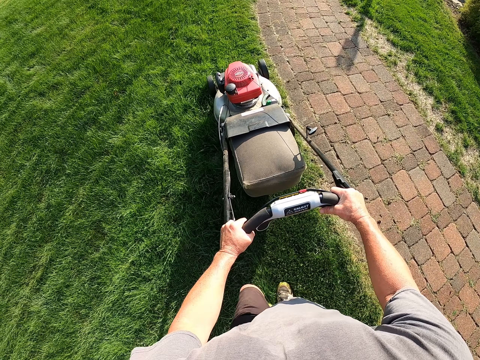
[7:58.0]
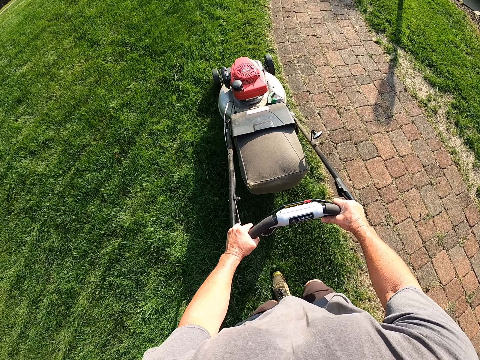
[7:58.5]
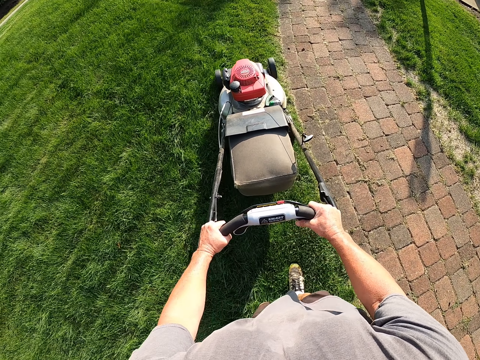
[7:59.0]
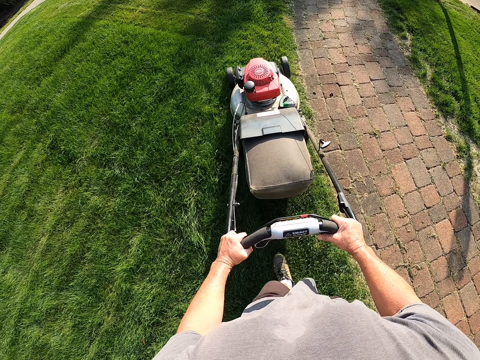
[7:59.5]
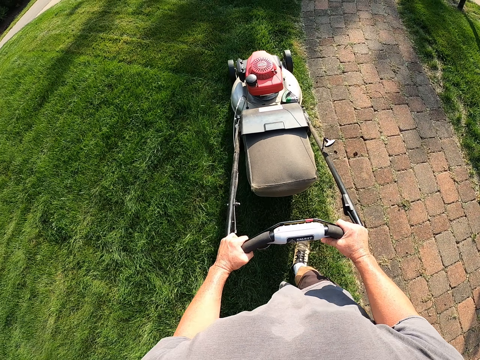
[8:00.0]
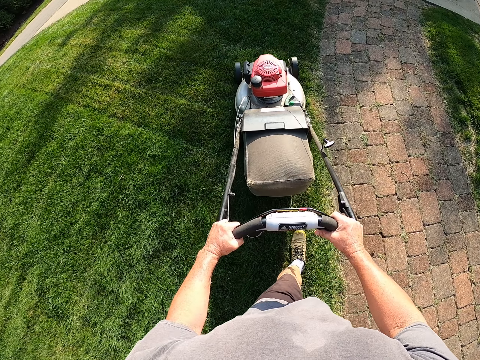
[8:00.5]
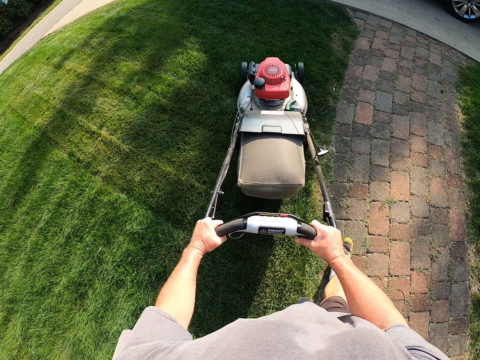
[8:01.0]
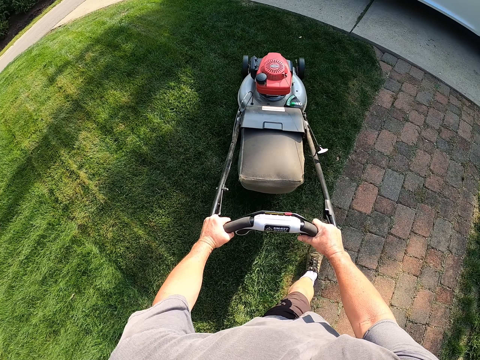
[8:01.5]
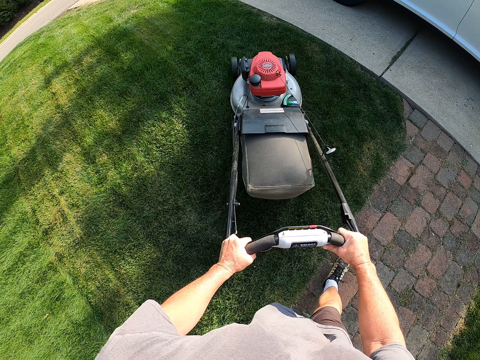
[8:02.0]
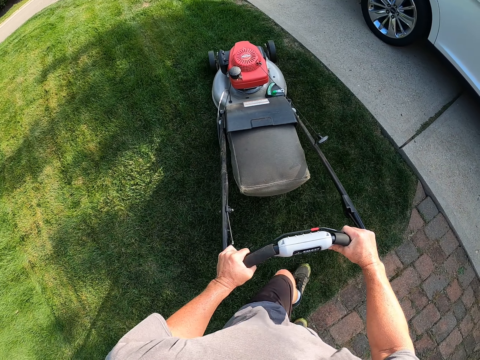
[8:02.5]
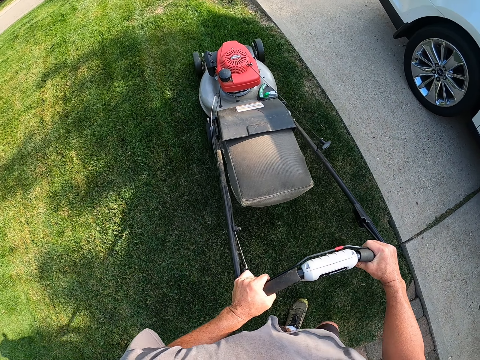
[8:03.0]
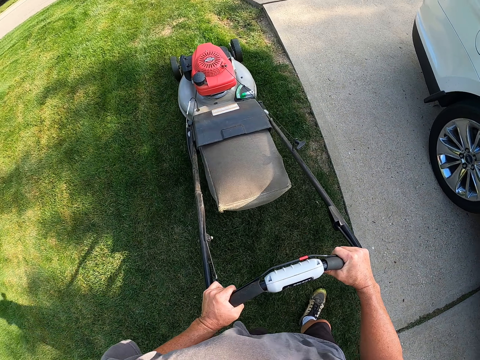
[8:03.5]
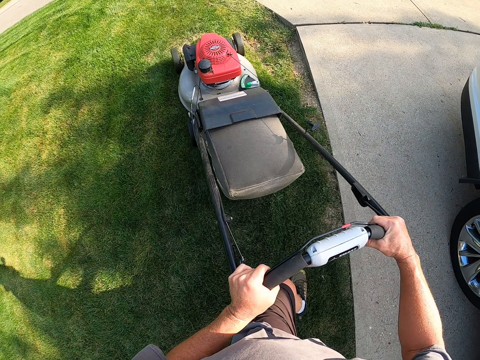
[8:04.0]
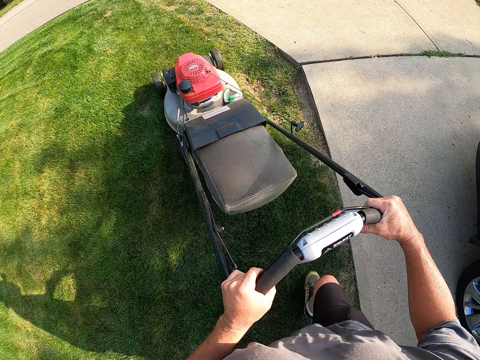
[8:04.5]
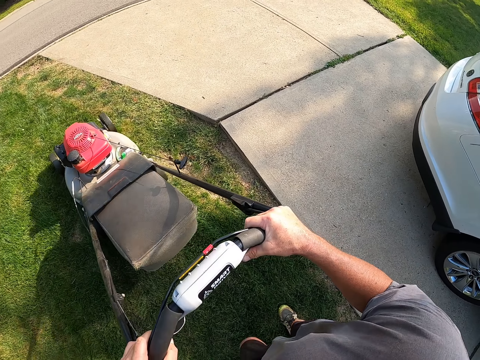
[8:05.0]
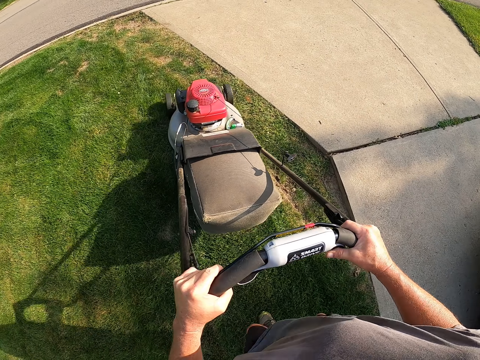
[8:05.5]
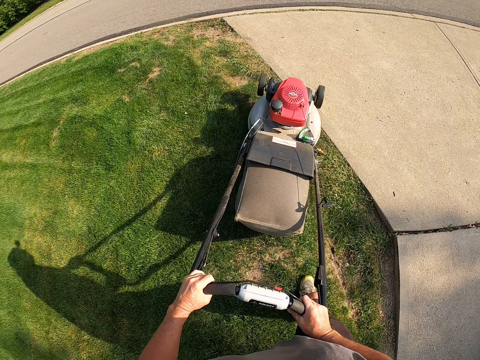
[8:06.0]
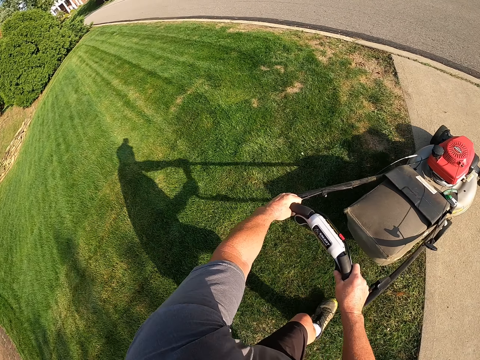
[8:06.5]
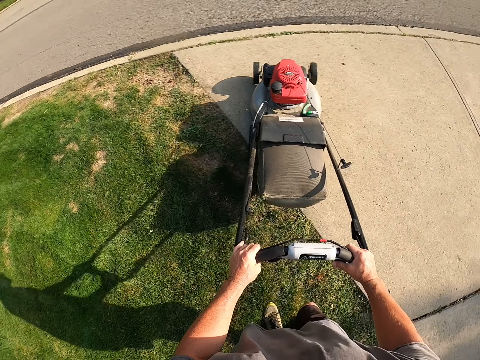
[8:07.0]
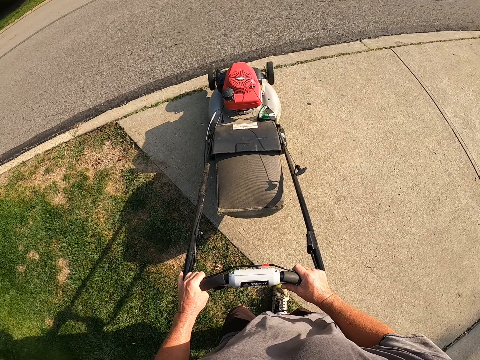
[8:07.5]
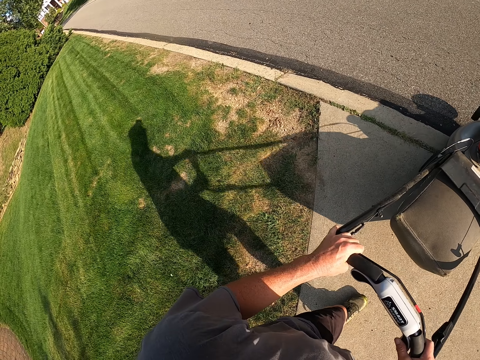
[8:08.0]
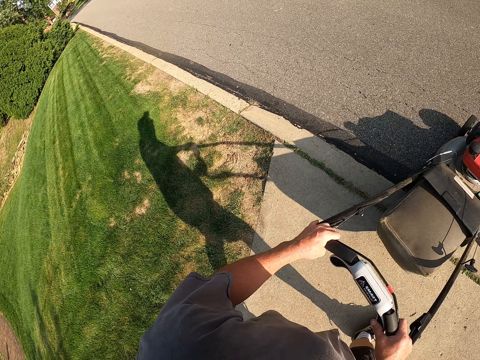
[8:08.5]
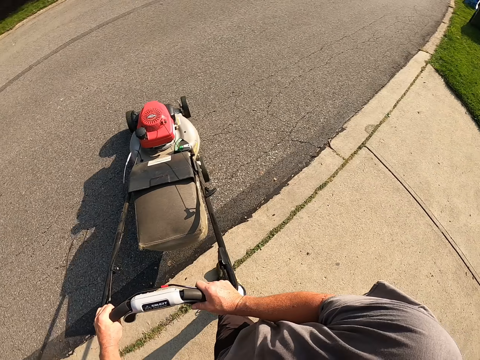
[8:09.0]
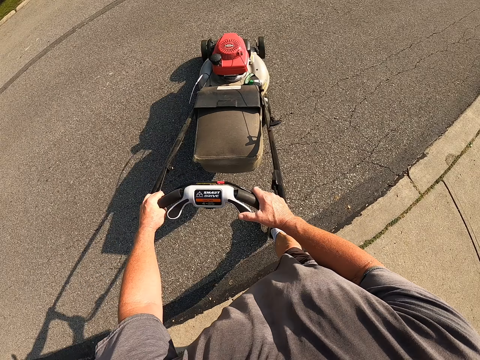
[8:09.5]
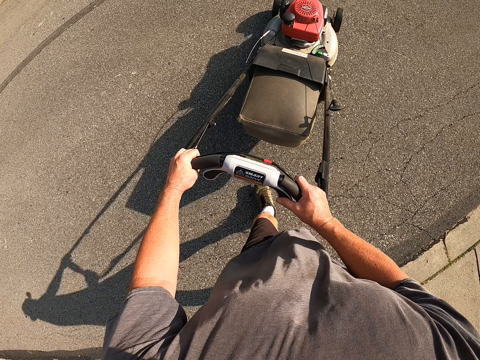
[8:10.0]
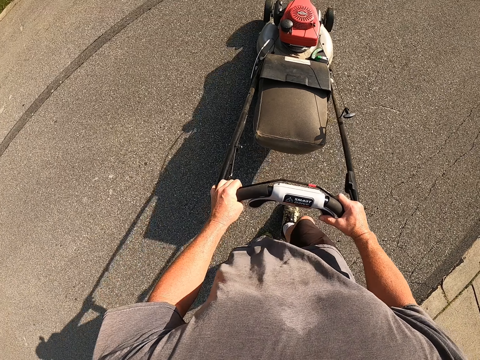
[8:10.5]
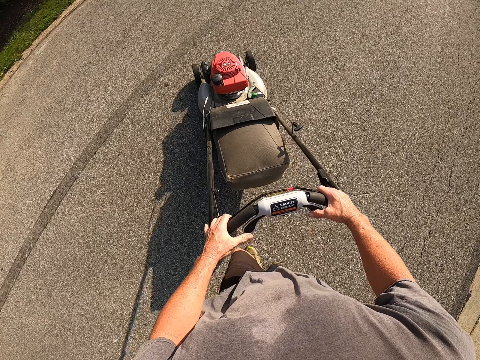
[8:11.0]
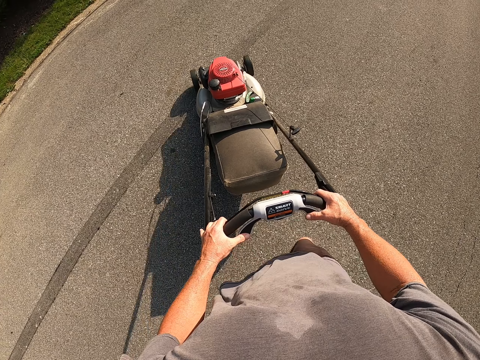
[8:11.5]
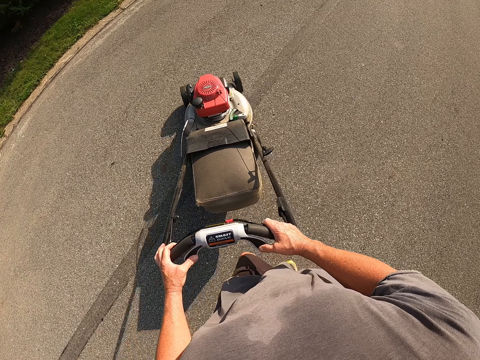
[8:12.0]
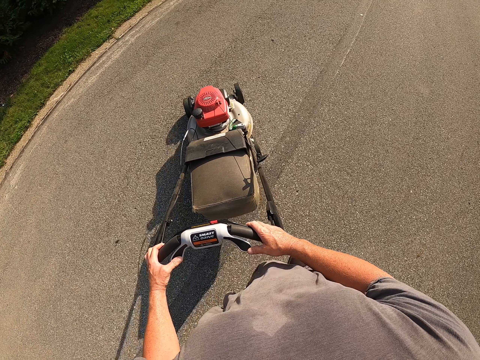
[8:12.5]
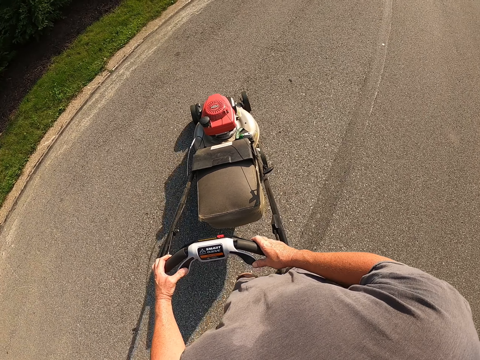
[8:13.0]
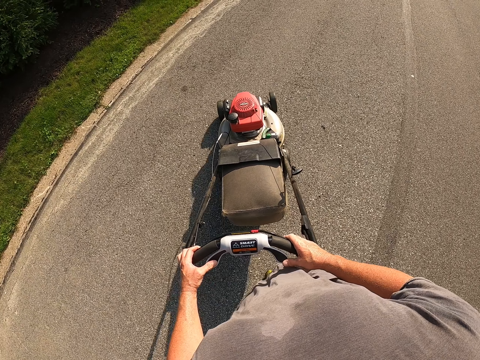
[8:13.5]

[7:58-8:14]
The camera wearer turns the lawnmower. They drive the lawnmower on the road.

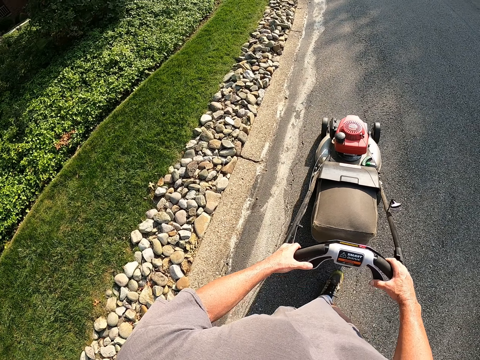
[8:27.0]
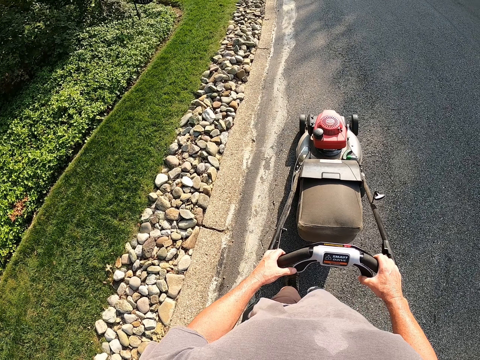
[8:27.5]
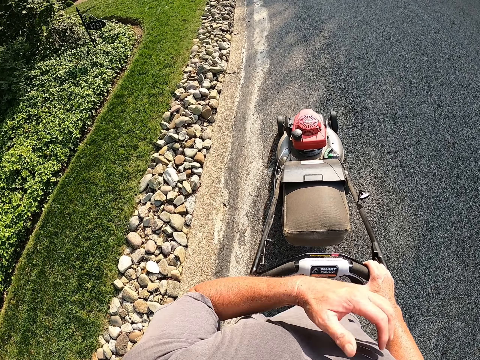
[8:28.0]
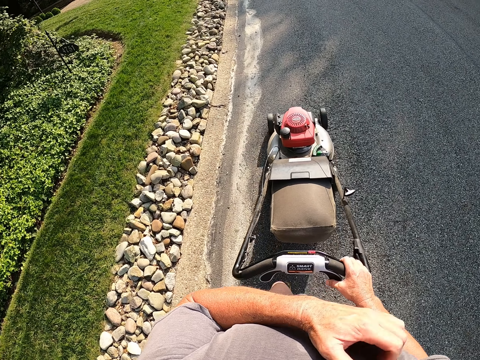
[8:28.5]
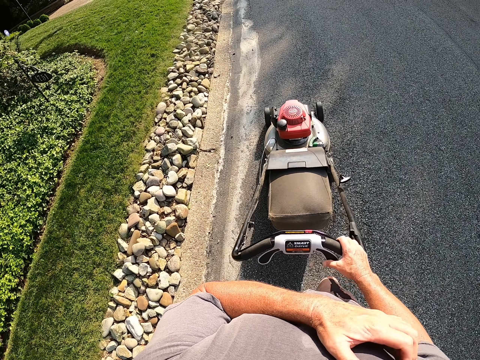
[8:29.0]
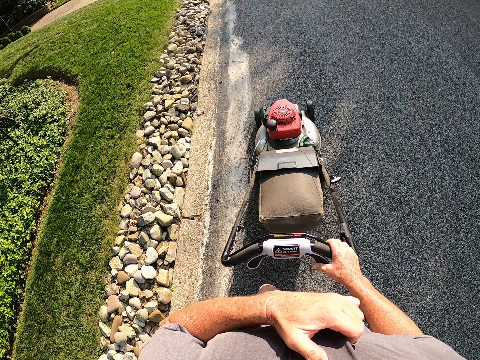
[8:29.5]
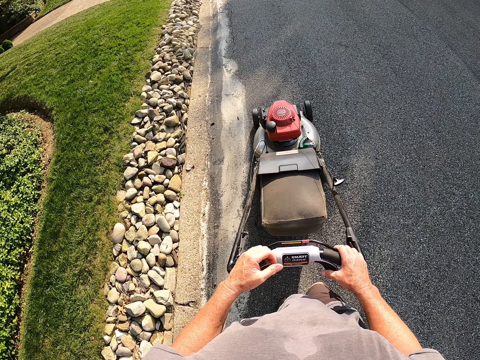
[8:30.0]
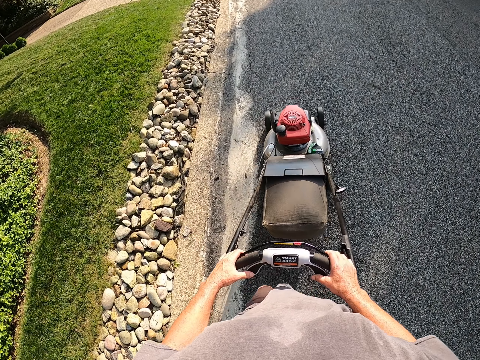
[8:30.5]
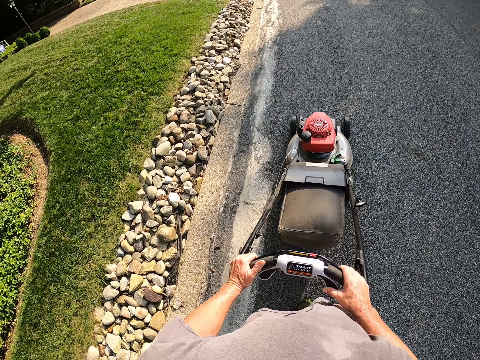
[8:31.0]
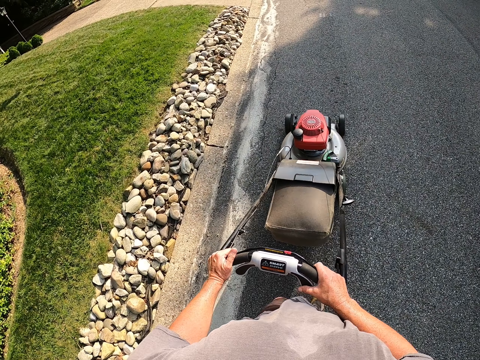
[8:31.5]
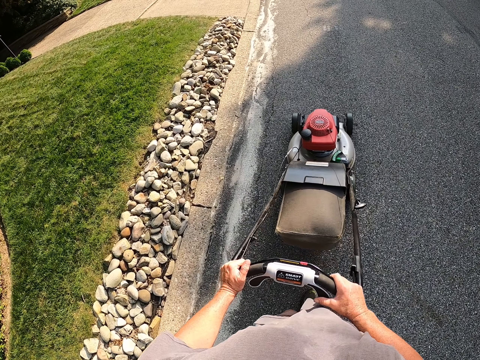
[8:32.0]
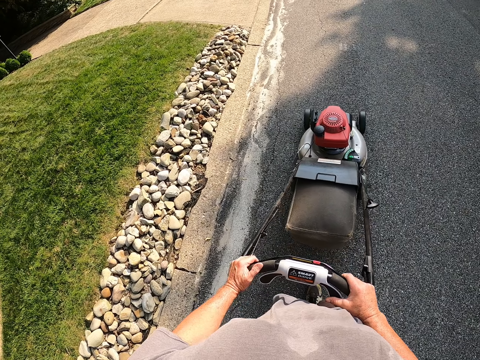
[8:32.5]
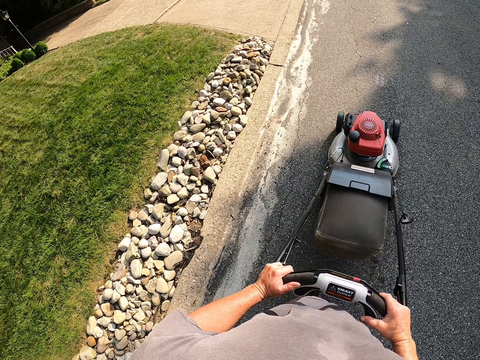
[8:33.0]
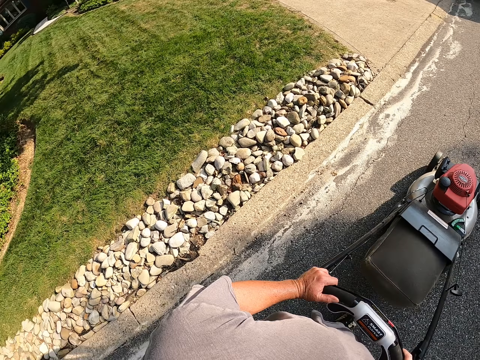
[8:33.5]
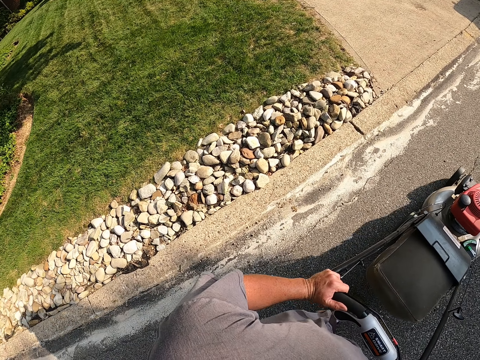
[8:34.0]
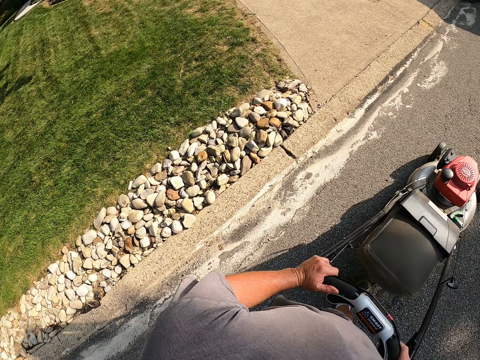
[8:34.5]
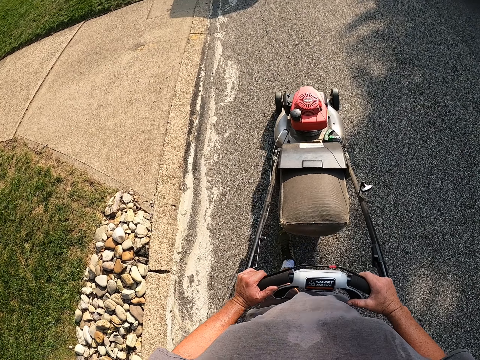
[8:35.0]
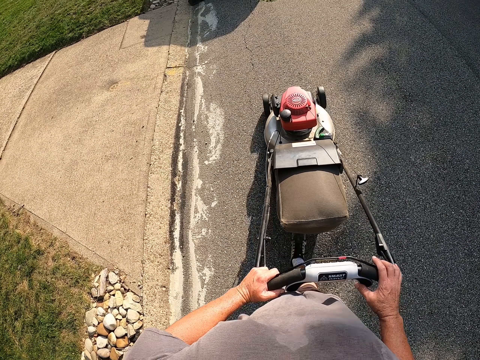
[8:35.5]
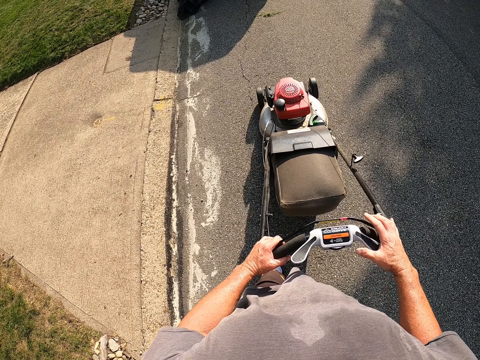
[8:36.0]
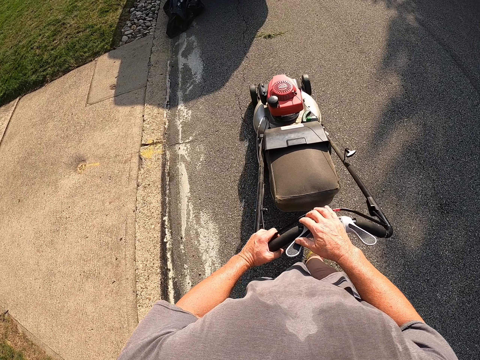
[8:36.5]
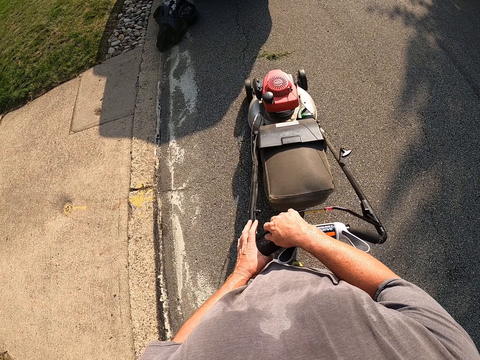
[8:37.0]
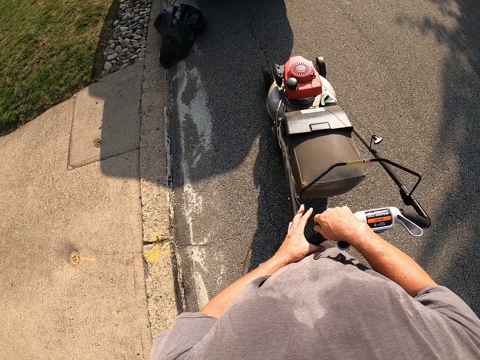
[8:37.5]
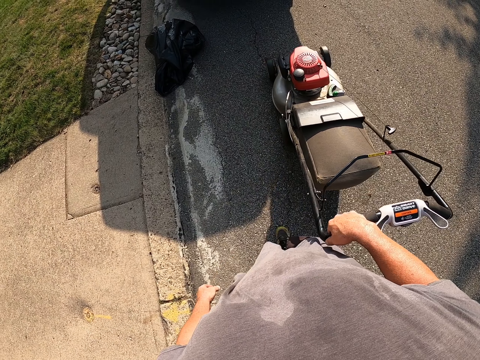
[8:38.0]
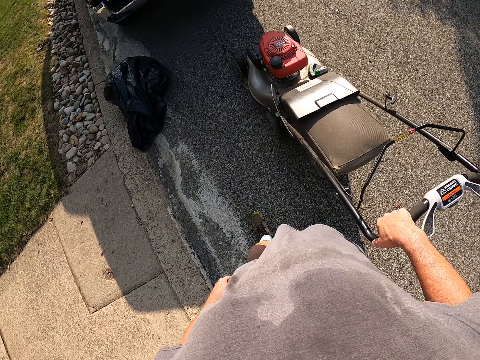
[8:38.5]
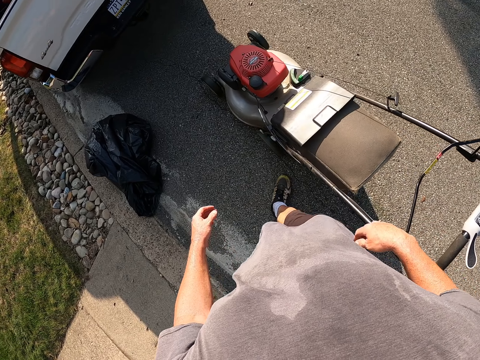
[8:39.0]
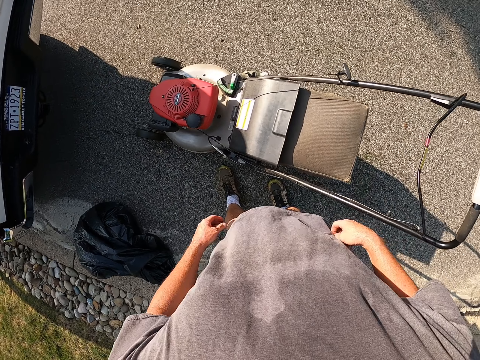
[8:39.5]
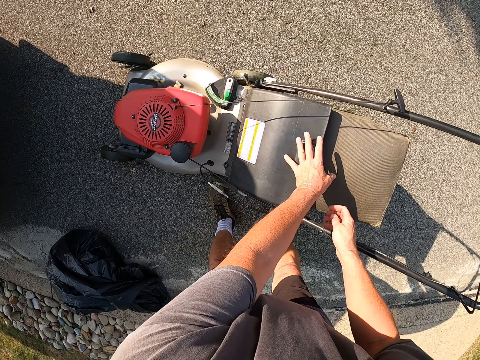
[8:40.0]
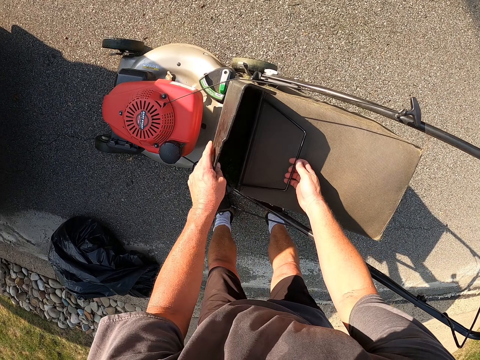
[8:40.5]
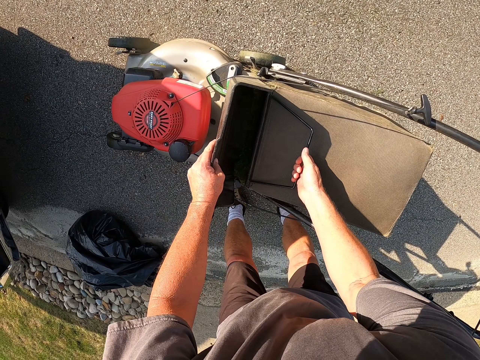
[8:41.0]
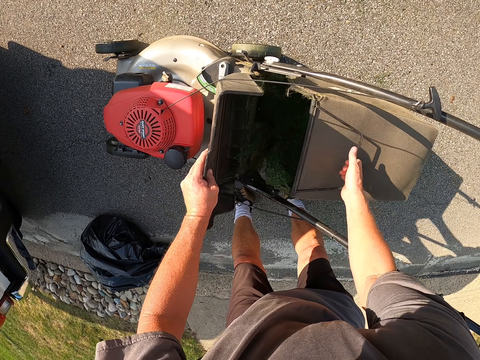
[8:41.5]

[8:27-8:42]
The camera wearer scratches his body. He drives the lawnmower on the road. He looks around the compound.
